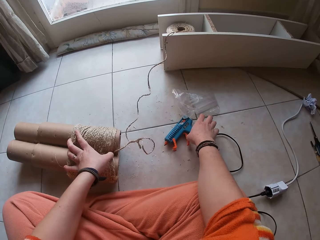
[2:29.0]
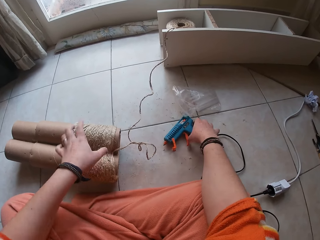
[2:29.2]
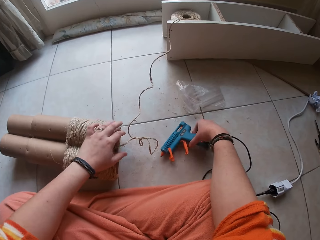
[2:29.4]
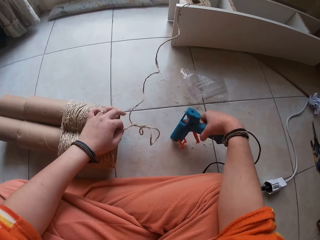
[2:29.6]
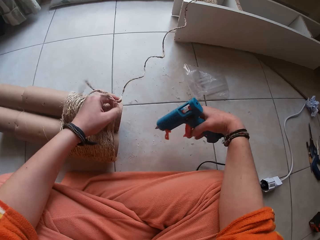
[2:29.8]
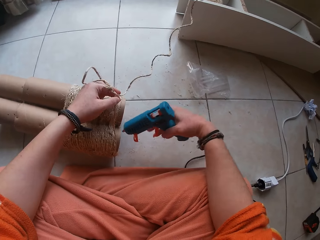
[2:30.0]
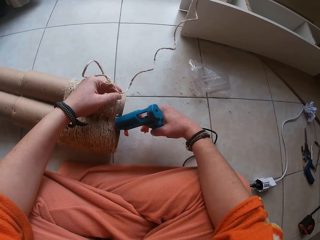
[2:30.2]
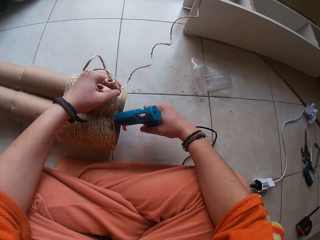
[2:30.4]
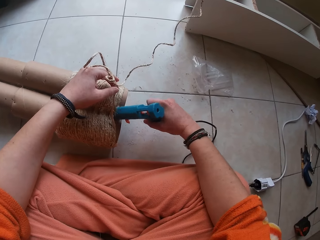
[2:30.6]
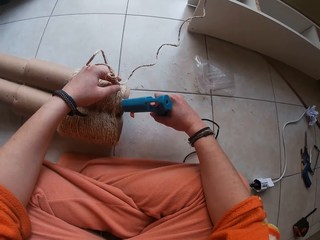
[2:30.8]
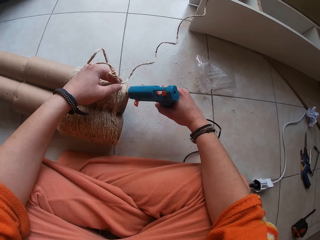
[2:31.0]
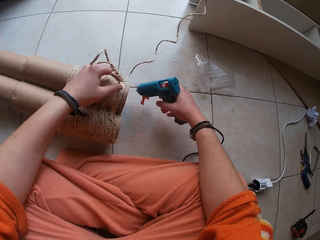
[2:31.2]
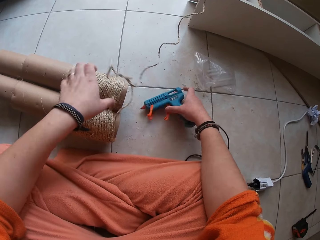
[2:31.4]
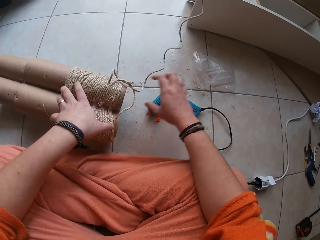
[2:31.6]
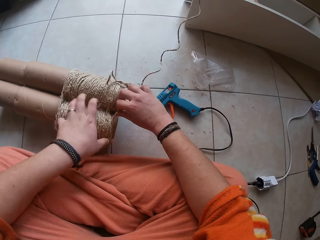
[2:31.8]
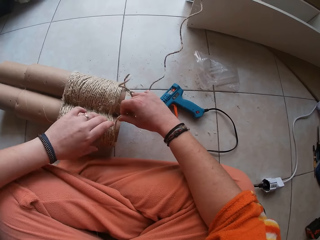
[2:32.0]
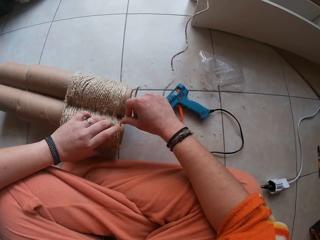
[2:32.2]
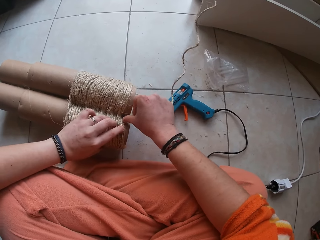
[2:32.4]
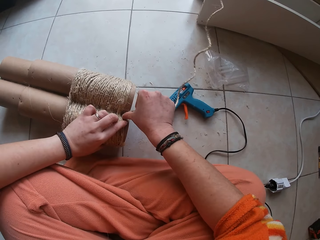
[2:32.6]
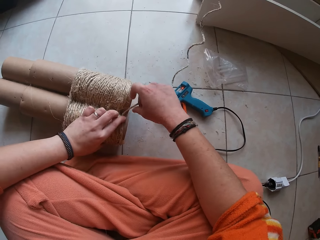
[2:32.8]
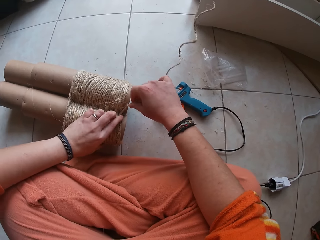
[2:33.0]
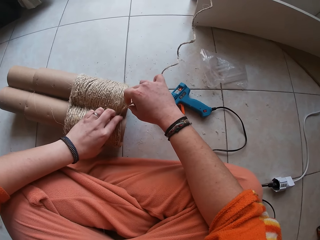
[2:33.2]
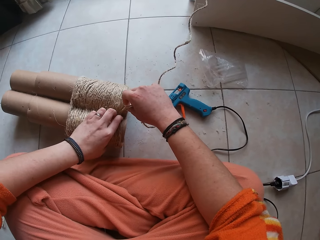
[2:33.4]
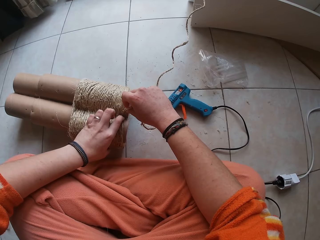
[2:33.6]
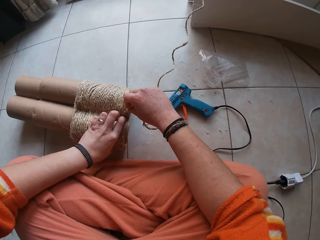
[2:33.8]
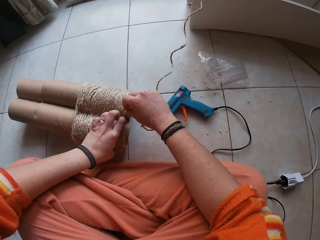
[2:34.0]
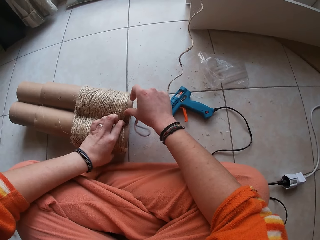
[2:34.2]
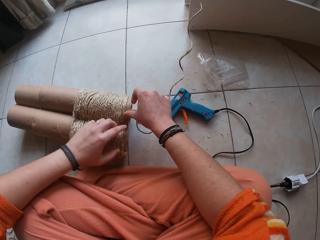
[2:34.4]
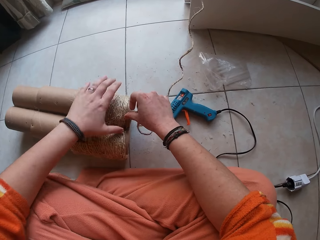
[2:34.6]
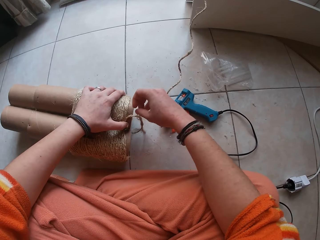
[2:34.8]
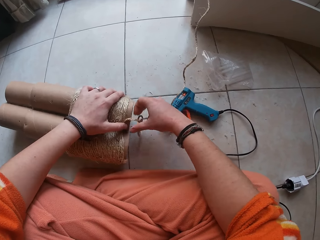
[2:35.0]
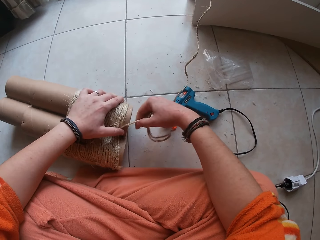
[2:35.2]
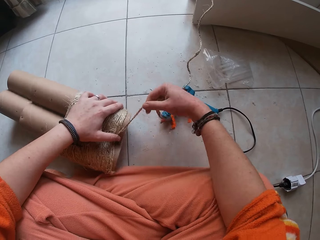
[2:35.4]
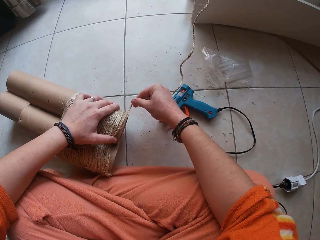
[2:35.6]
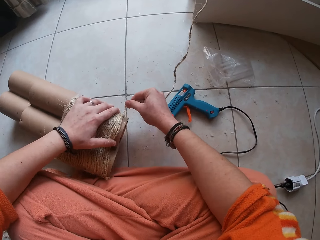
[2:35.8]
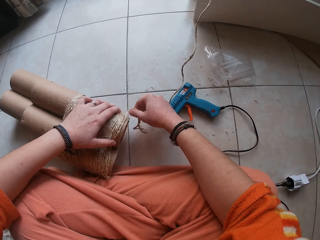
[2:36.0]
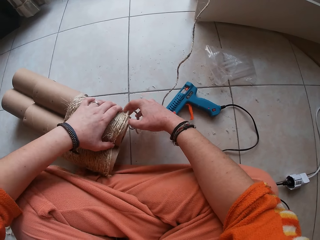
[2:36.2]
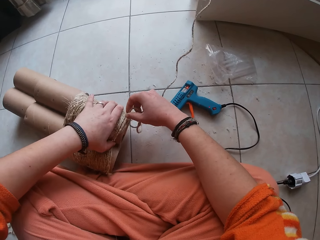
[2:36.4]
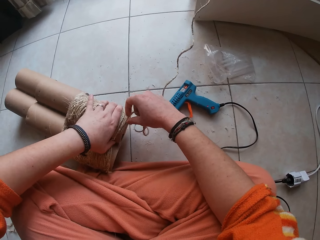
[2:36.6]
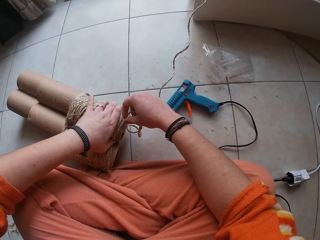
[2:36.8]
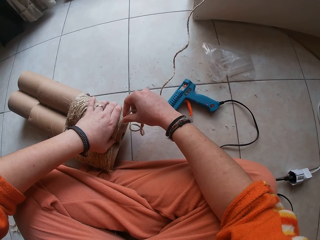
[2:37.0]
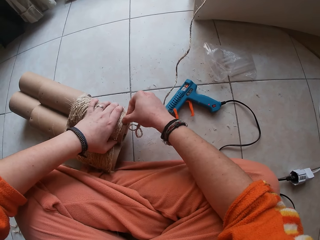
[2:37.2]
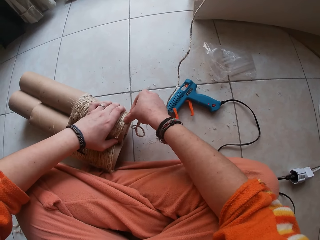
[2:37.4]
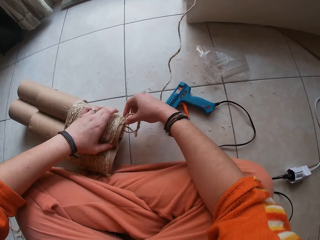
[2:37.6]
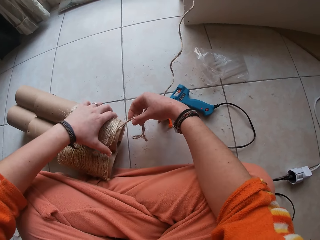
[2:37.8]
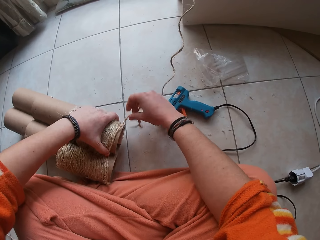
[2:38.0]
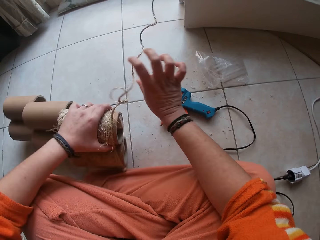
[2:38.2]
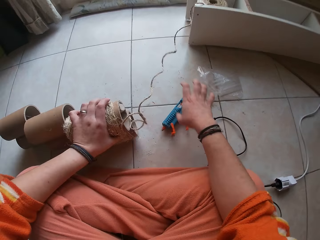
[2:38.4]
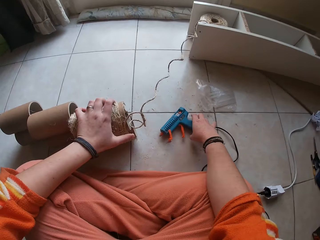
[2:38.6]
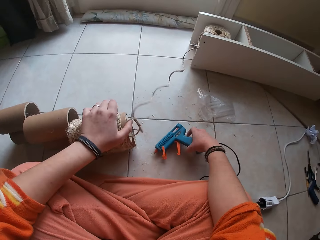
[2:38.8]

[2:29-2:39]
The camera wearer picks the glue gun from the floor with her right hand. She picks the twine from the cardboard tube with her left hand. She squeezes glue on the cardboard tube with the glue gun in her right hand. She releases her left hand from the twine from the cardboard tube. She drops the glue gun in her right hand on the floor. She sets the twine on the cardboard tube with both hands. She holds the cardboard tube on the floor with her left hand. She elevates the cardboard tube in her left hand from the floor.

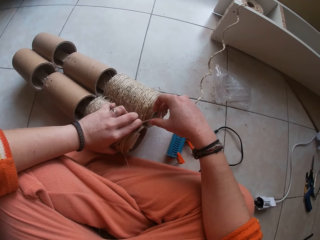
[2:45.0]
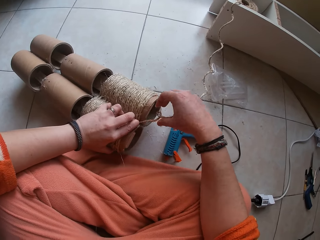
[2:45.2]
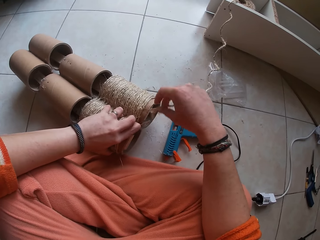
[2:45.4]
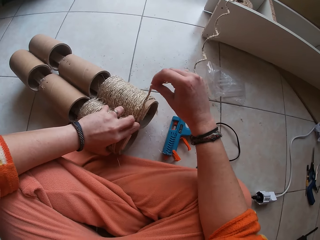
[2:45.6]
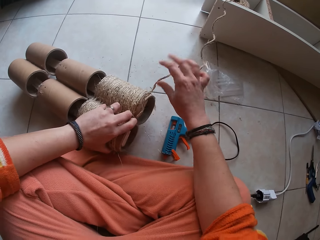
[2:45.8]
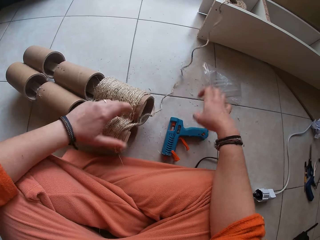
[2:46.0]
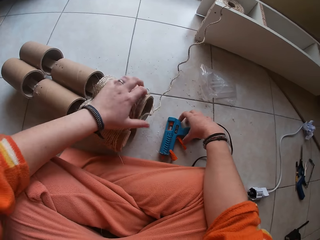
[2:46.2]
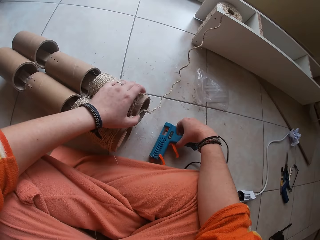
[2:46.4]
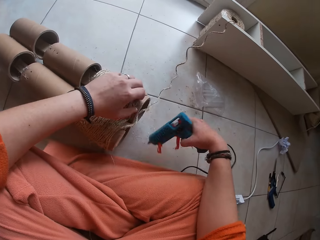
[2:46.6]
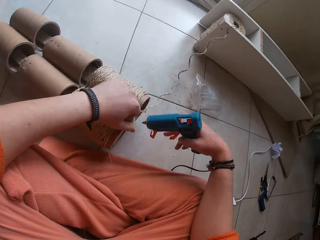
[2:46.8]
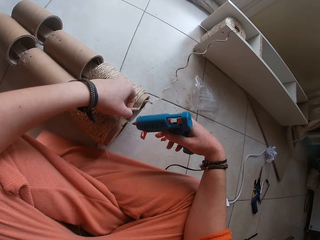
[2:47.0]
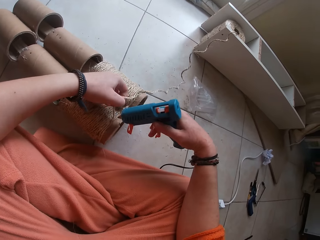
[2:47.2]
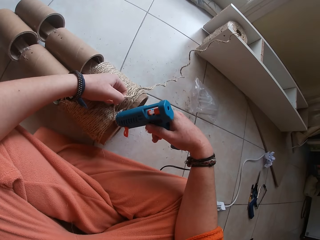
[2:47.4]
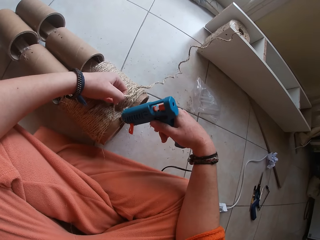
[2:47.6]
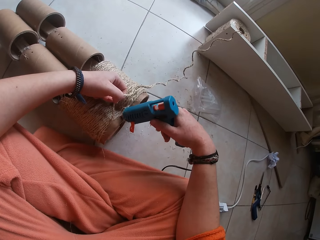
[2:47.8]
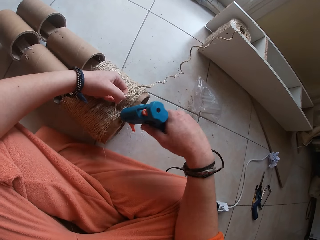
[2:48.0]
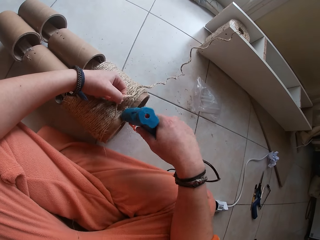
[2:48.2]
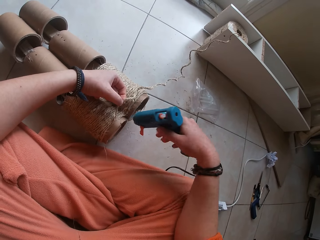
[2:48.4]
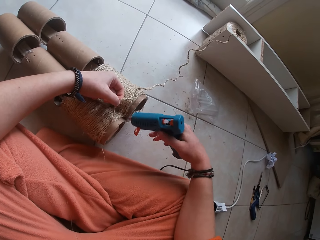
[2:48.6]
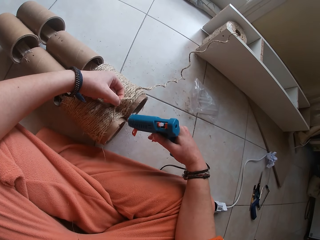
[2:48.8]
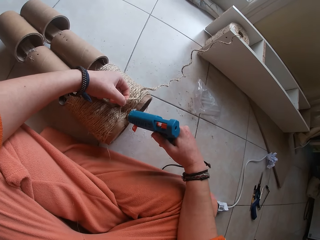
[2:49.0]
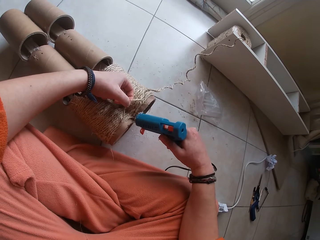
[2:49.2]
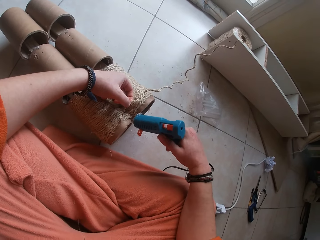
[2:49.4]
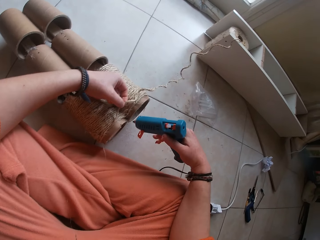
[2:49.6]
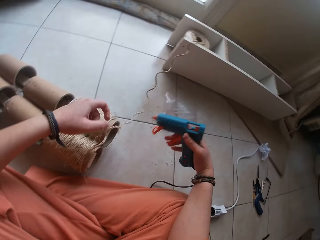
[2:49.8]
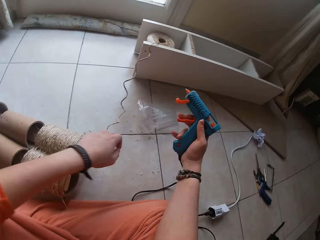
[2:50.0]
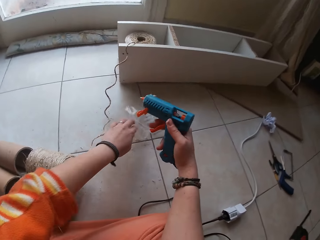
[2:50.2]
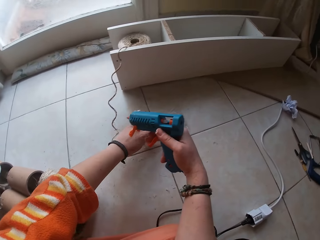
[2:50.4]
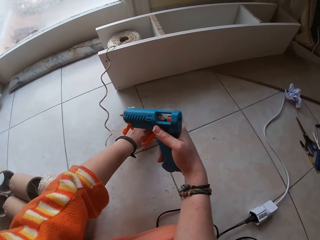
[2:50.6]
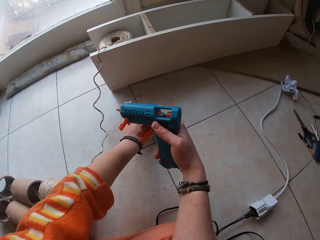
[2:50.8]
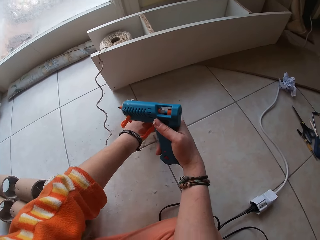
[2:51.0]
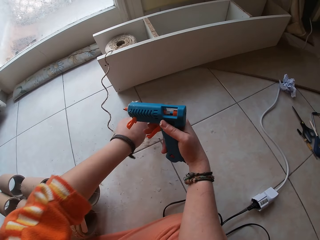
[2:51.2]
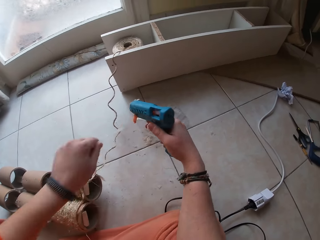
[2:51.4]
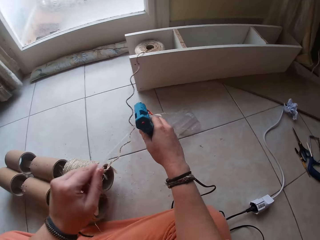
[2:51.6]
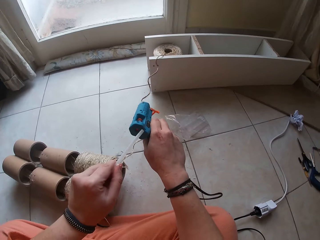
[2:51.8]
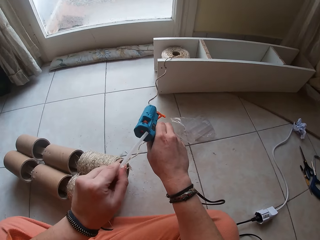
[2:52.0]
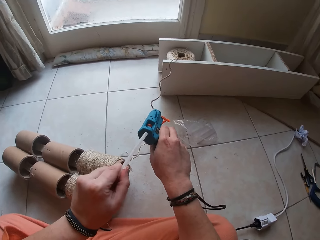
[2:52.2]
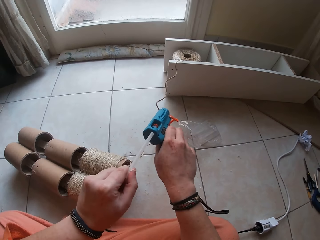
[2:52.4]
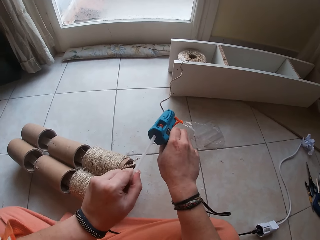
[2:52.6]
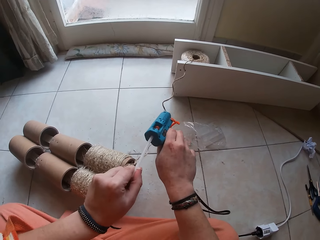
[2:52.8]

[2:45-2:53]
The camera wearer holds the cardboard tube on the floor with her left hand. She picks the glue gun from the floor with her right hand. She picks the twine from the cardboard tube with her left hand. She squeezes glue on the cardboard tube with the glue gun in her right hand. She picks a glue stick or glue tube from the pack of glue sticks on the floor with her left hand. She inserts the glue tube in the glue gun.

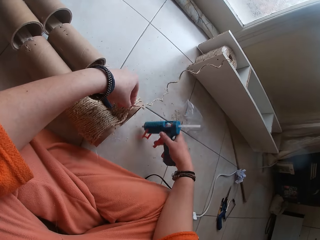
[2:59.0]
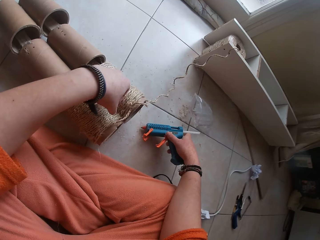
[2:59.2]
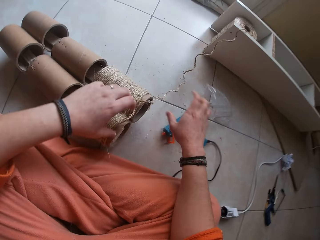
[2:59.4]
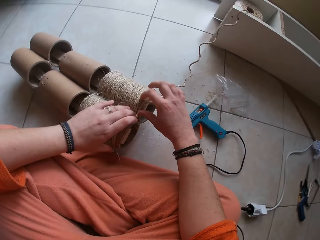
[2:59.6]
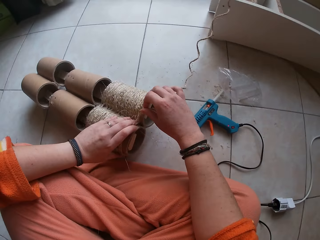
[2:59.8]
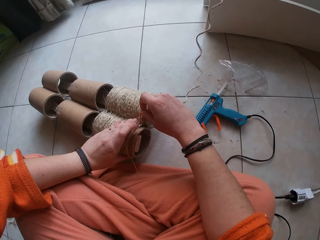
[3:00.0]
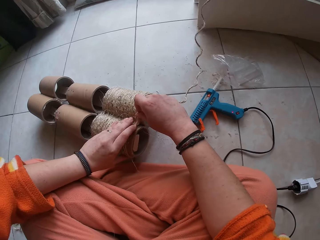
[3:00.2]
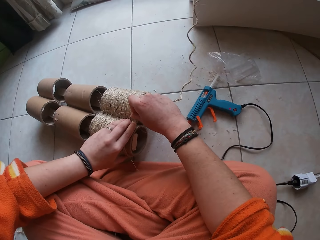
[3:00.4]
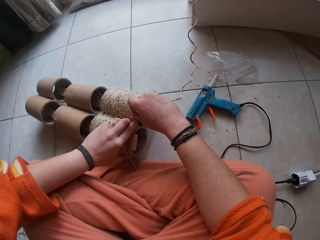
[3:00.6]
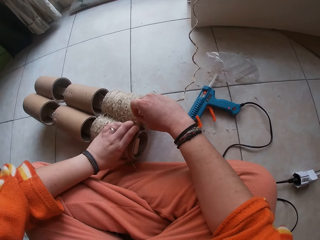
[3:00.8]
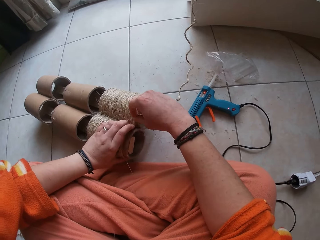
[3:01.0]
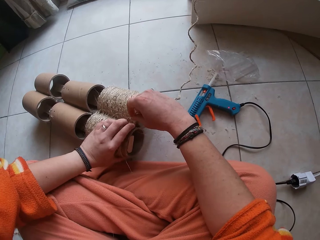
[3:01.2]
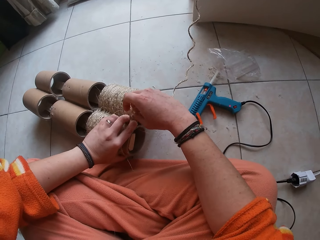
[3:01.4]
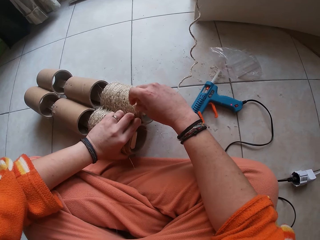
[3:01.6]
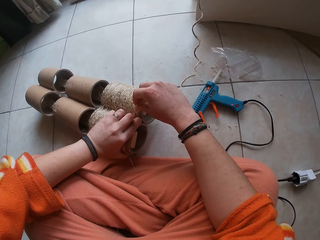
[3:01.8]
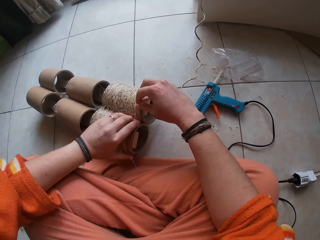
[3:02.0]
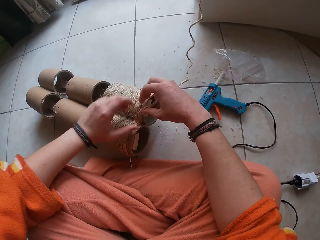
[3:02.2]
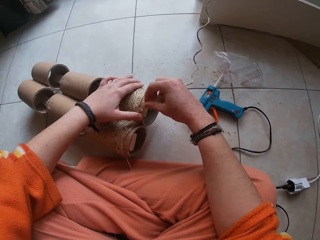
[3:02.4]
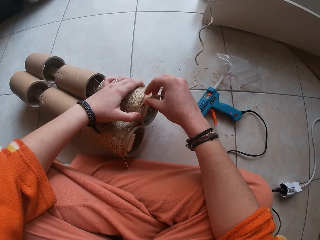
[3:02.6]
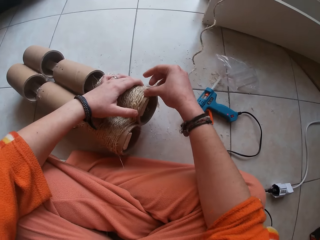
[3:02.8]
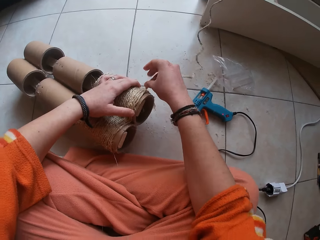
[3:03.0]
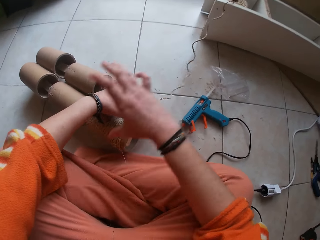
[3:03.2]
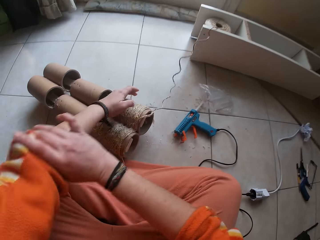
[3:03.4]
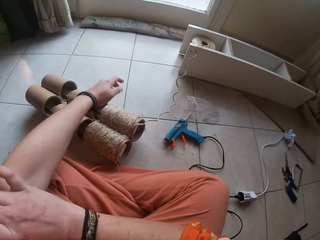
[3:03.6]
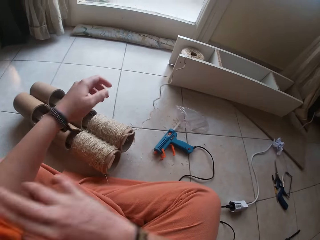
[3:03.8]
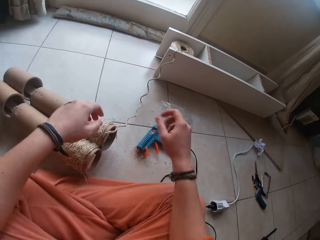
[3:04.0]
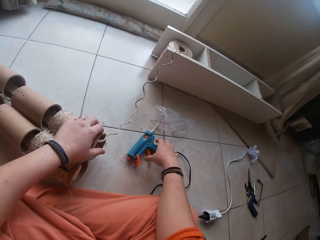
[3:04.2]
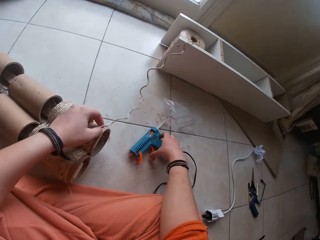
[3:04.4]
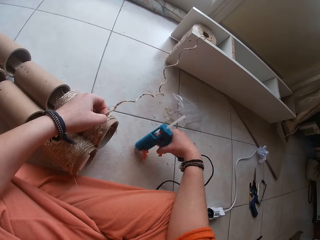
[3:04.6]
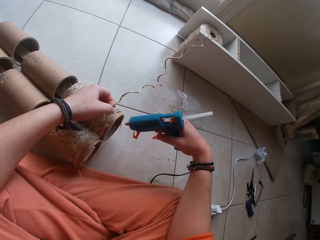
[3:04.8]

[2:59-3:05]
The camera wearer drops the glue gun in her right hand on the floor. She places her left hand on the cardboard tube on the floor. She sets the twine on the cardboard tube with both hands. She rolls her sleeve on her left hand with her right hand. She picks the twine from the cardboard tube on the floor with her left hand. She picks the glue gun from the floor with her right hand.
